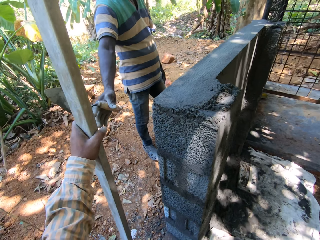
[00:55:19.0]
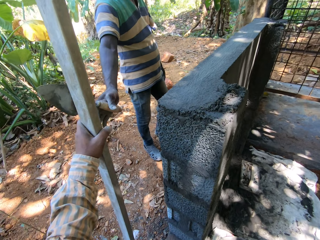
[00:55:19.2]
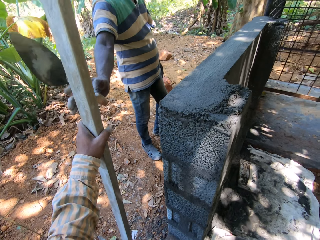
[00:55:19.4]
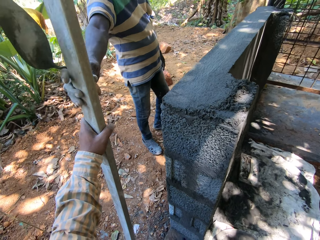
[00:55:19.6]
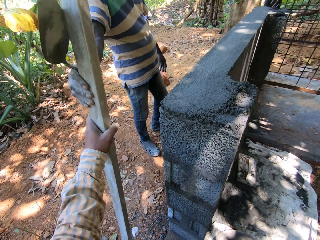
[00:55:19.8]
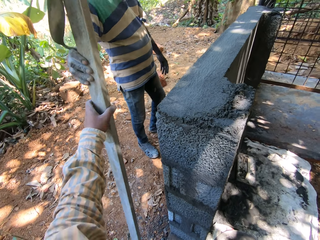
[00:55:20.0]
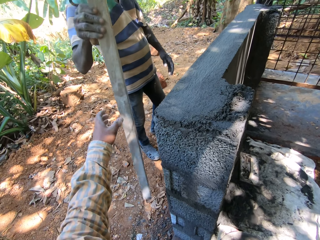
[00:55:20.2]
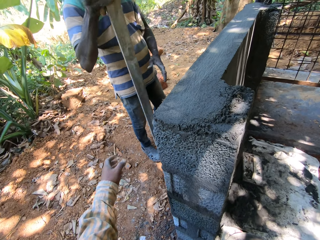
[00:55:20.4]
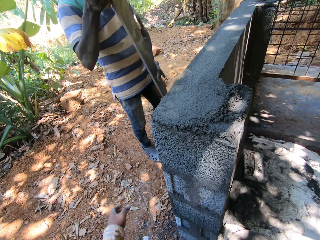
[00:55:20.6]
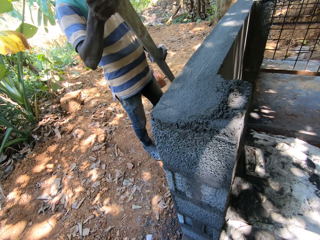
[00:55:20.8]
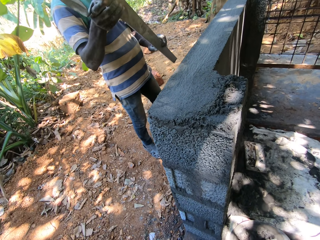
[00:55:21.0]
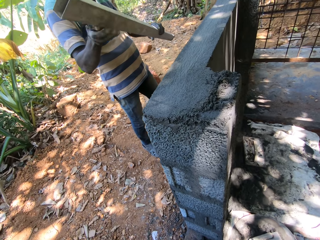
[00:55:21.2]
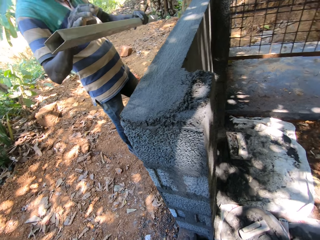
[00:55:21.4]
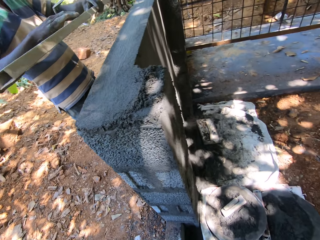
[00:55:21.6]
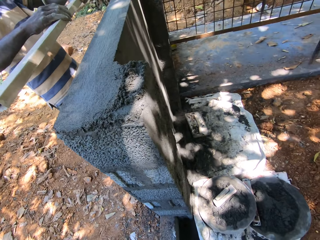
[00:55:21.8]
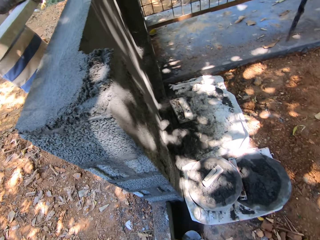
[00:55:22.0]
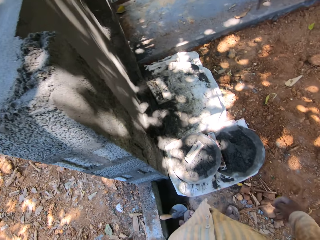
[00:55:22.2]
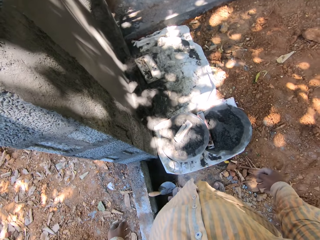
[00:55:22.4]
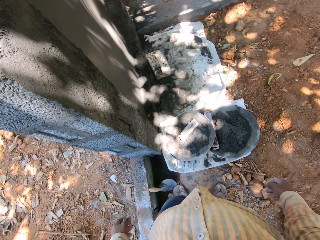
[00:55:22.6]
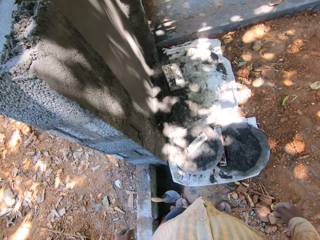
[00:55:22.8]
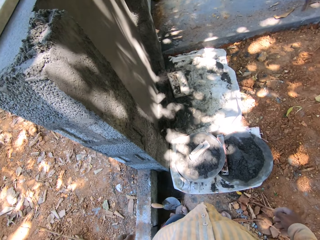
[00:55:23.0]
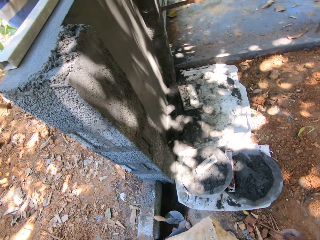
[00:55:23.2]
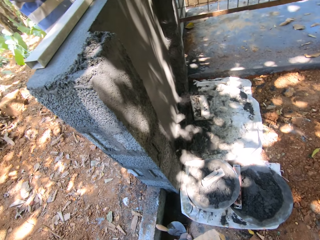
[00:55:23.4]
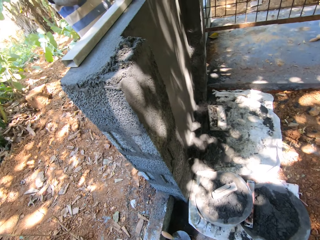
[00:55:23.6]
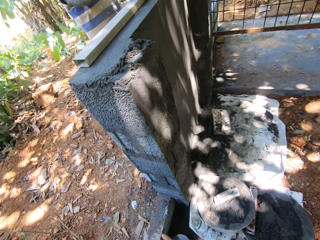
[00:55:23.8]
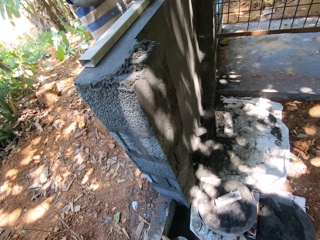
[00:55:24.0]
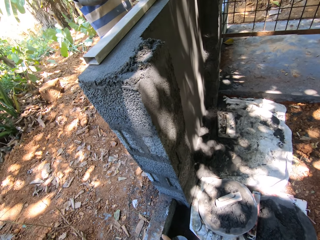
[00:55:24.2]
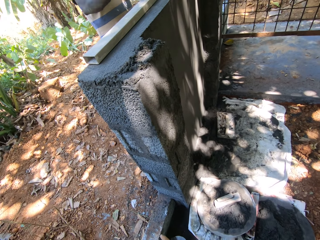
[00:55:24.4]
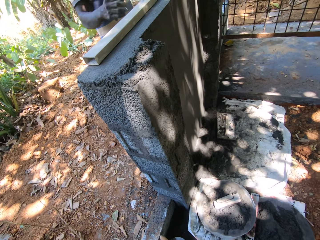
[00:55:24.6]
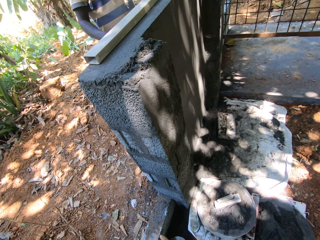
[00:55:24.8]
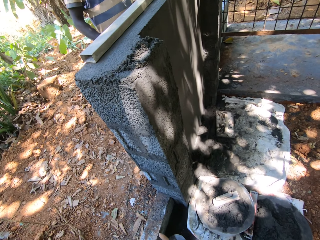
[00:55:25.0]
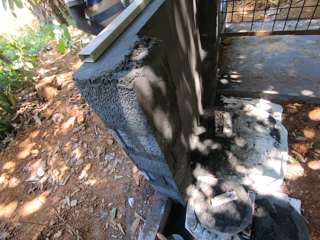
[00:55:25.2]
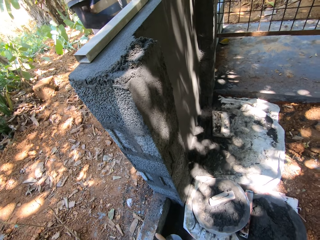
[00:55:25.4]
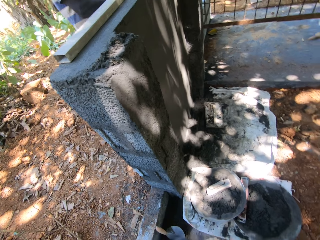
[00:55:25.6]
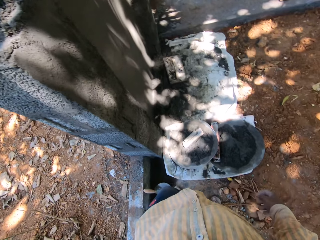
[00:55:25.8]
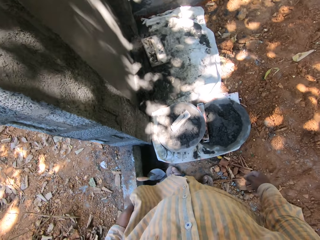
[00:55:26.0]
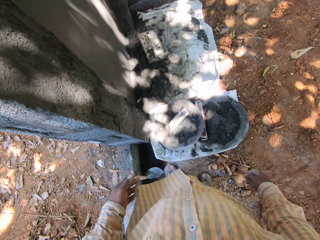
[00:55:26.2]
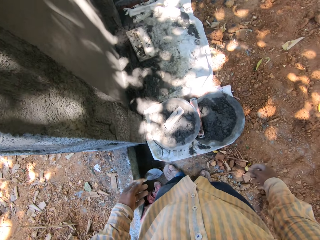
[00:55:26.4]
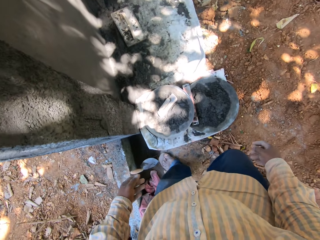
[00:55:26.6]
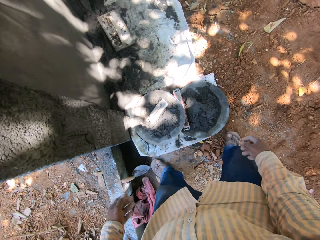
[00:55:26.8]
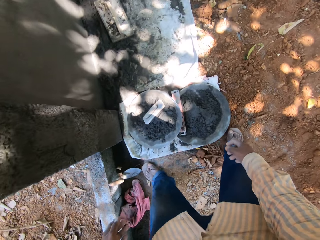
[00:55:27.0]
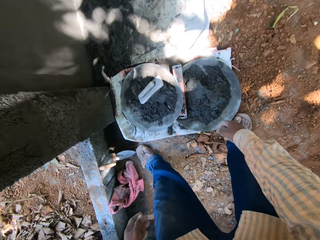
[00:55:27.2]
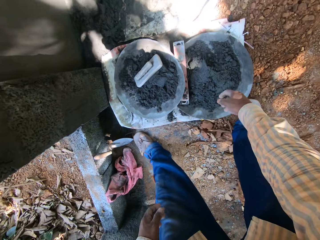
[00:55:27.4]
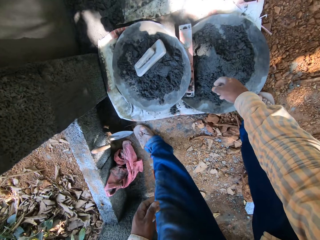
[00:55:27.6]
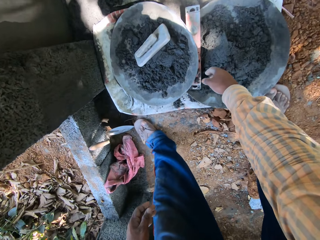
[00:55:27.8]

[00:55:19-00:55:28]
The camera wearer gives the metal bar or square steel to a man. The man takes the square steel from the camera wearer with his right hand. The man holds the square steel with both hands.
